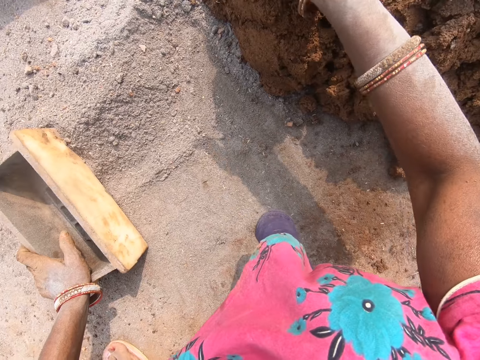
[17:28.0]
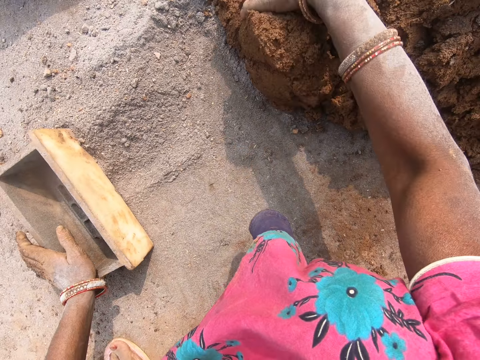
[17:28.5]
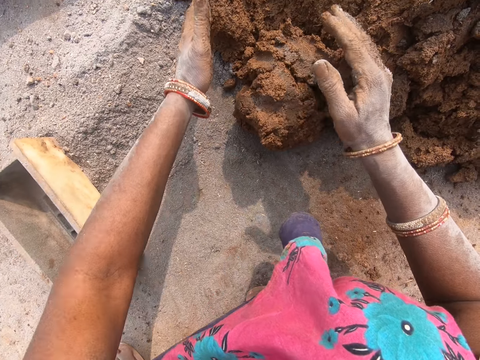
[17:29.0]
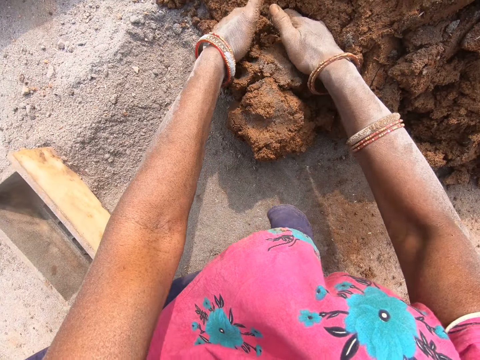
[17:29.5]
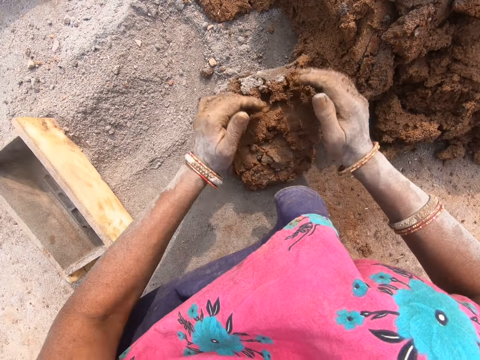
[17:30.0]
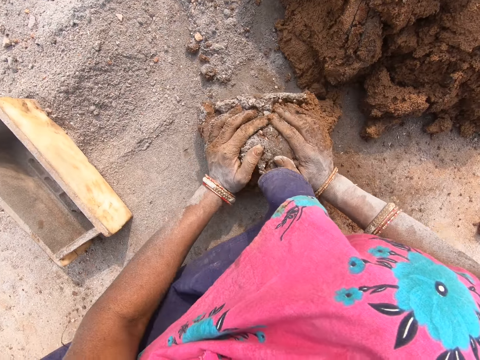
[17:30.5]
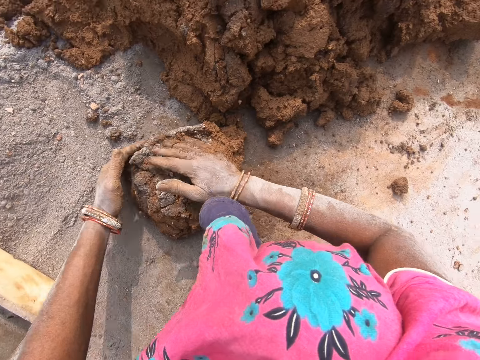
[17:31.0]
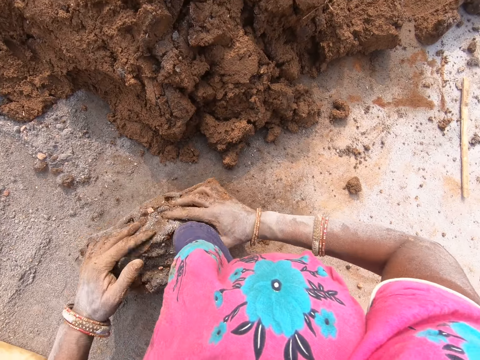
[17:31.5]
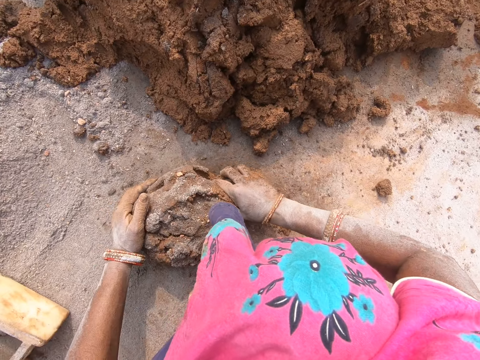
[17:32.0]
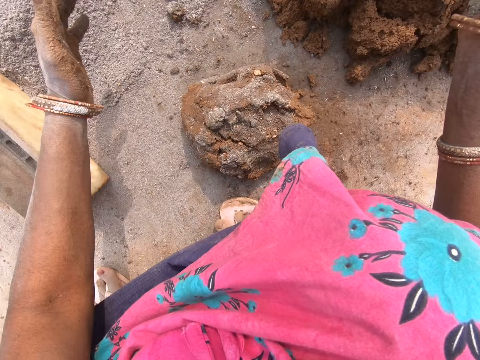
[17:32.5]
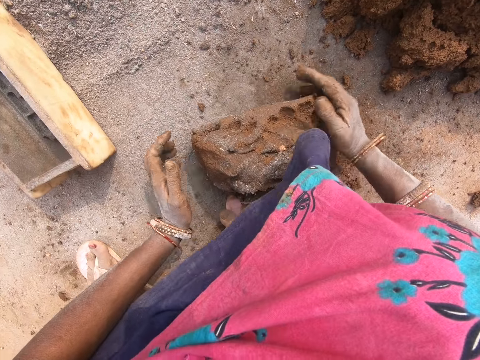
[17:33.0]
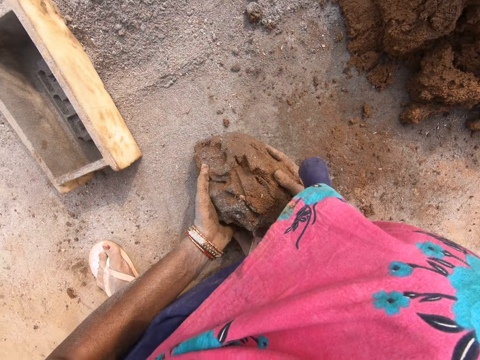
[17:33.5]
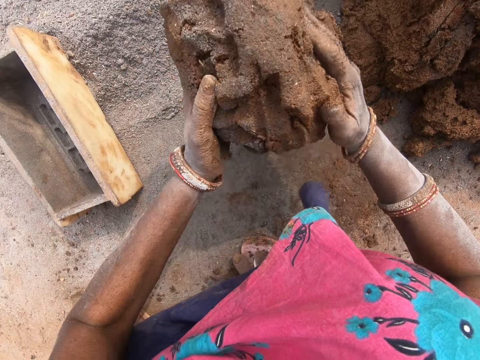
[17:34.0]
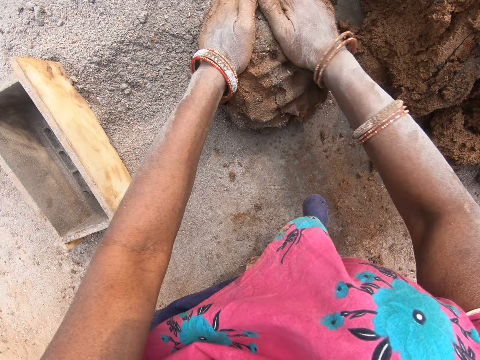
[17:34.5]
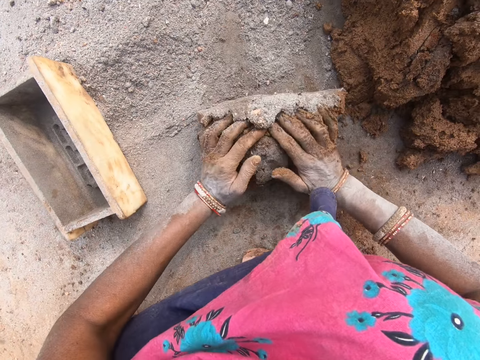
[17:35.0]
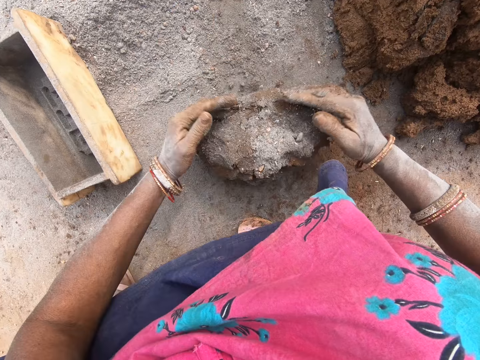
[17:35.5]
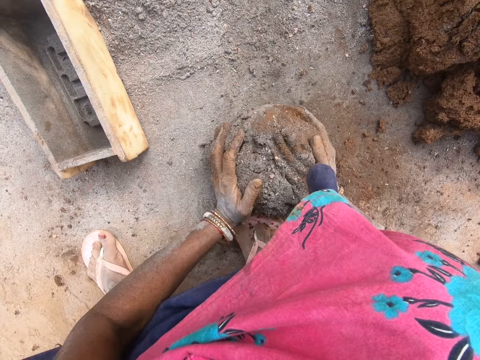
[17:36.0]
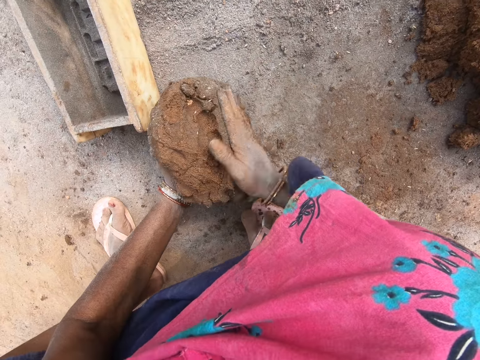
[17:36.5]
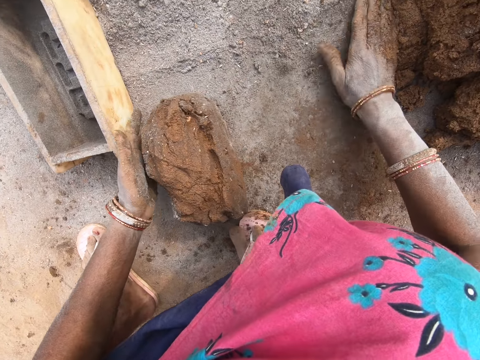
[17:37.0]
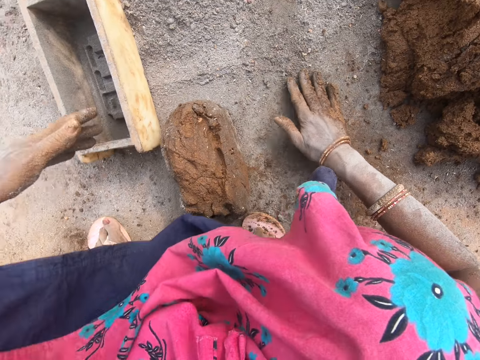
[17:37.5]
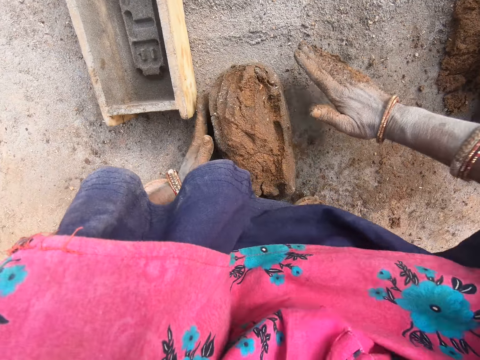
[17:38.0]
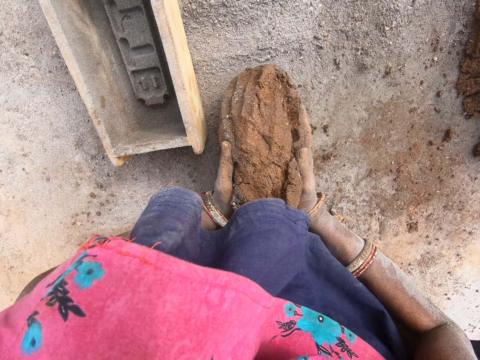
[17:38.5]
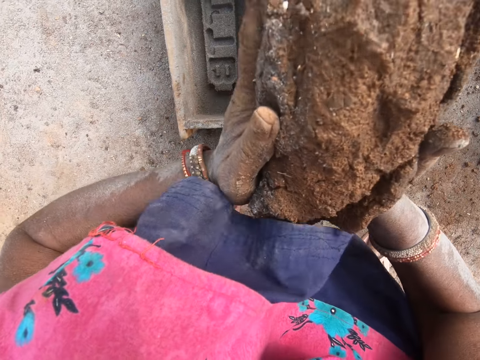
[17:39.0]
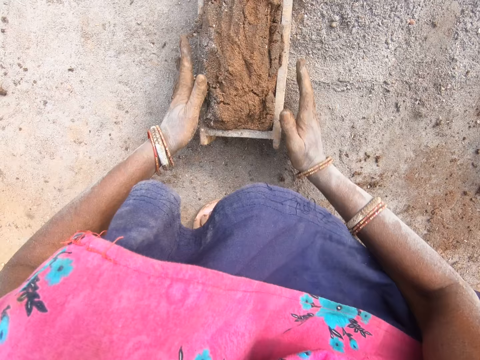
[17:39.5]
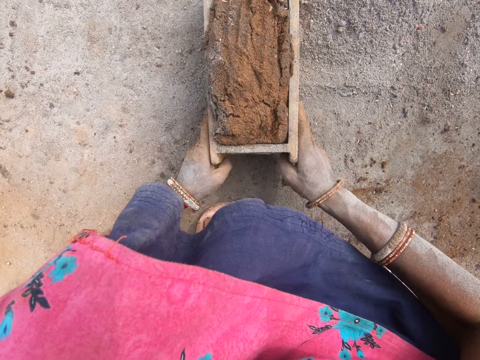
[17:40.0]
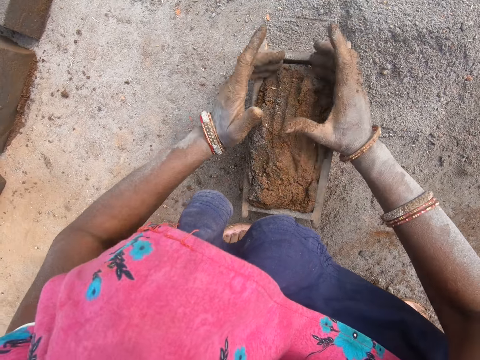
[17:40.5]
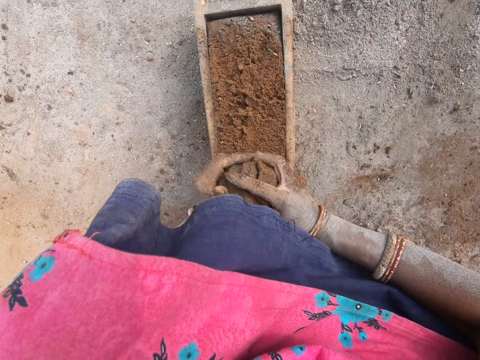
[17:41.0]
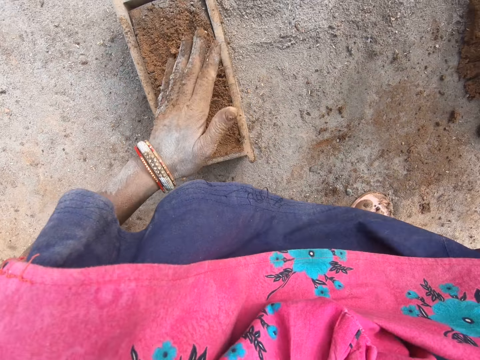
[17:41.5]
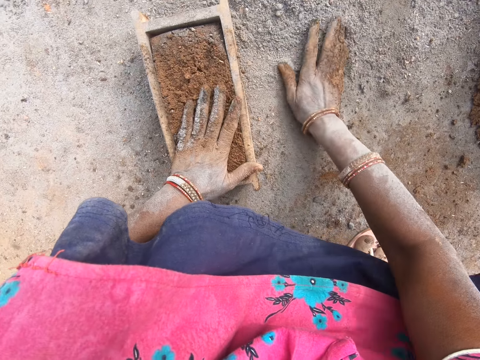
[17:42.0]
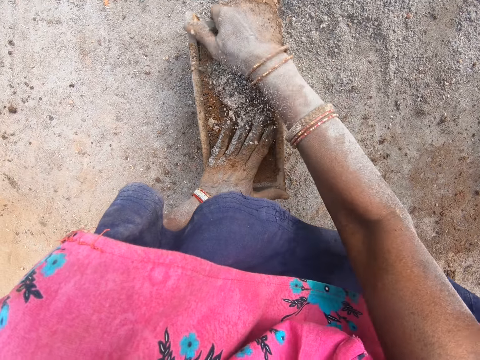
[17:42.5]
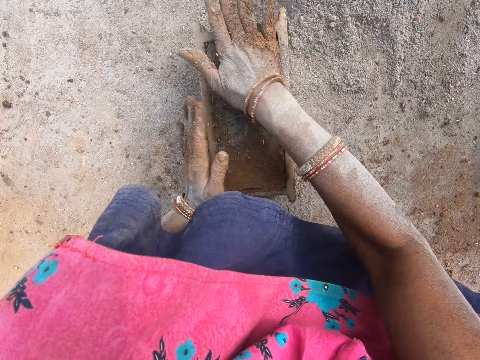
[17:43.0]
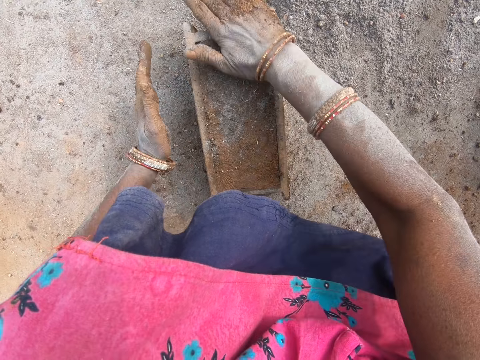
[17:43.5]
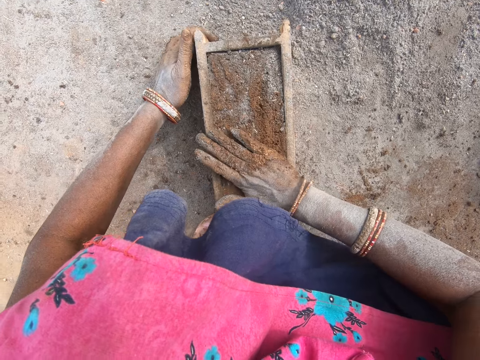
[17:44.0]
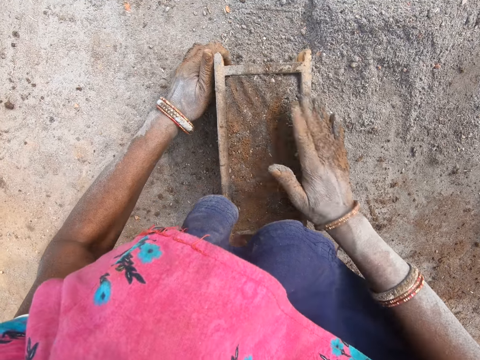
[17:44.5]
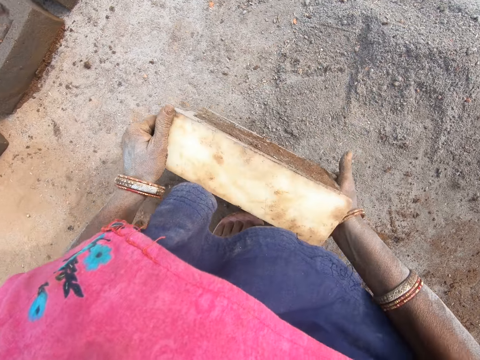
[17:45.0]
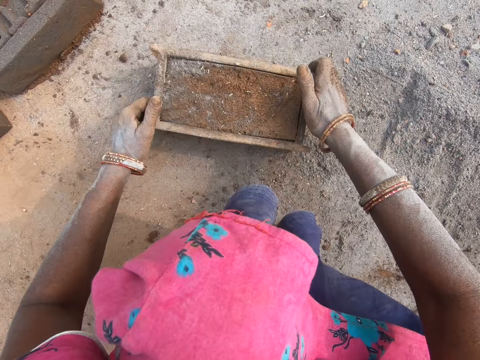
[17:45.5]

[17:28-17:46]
The camera wearer scoops clay from the heap. They cut the clay. They roll down the clay. They mold the clay on the ground. They pick the clay from the ground. They drop the clay in the brick mold. They move the brick mold on the ground. They remove excess clay from the brick mold. They throw down the clay. They scoop soil or cement from the ground. They press the cement on the clay. They flatten the clay in the brick mold. They pick the brick mold from the ground. They move the brick mold. They put the brick mold on the ground.

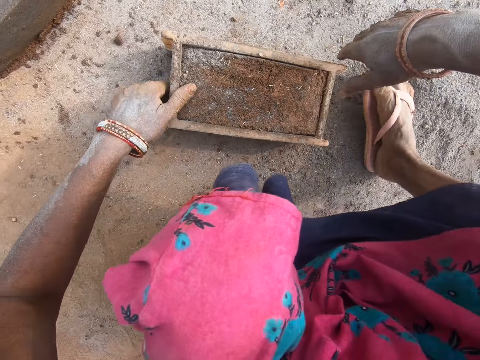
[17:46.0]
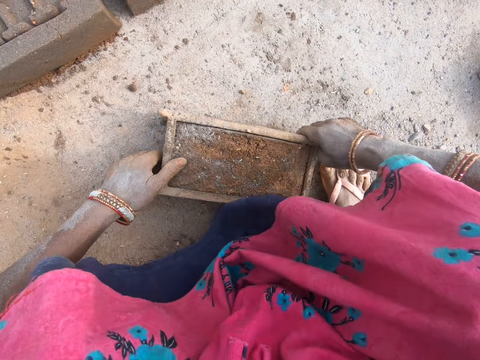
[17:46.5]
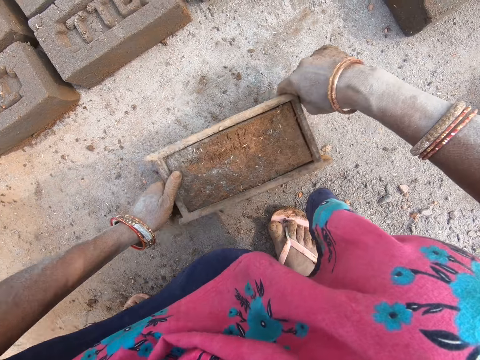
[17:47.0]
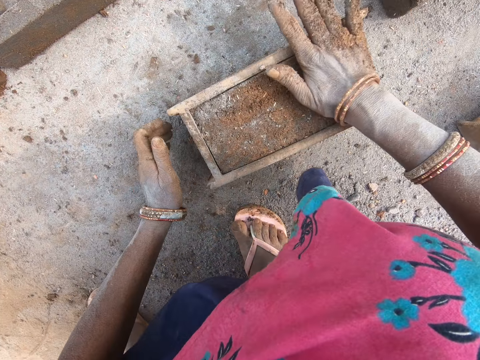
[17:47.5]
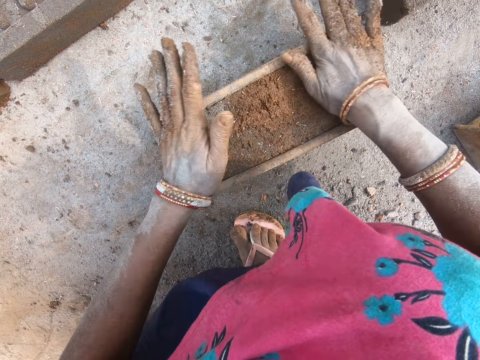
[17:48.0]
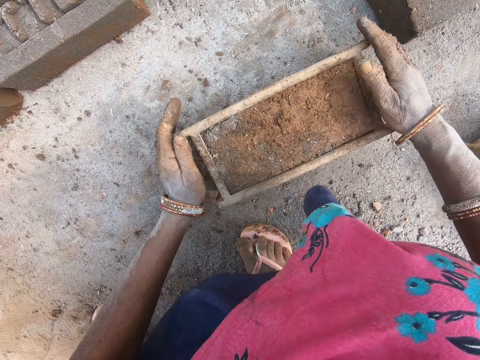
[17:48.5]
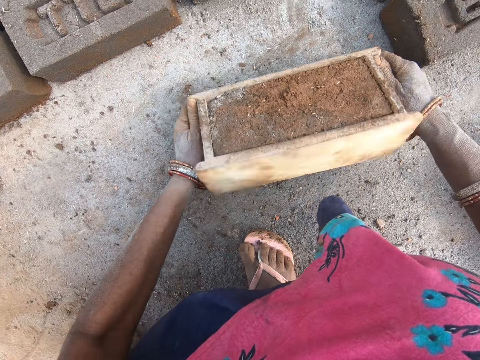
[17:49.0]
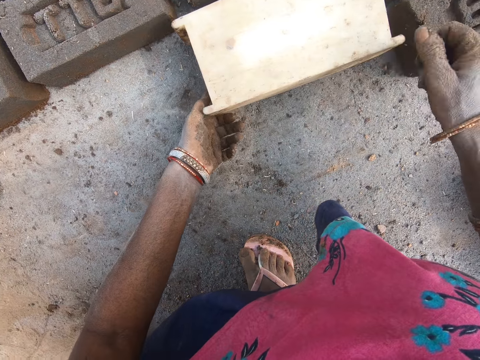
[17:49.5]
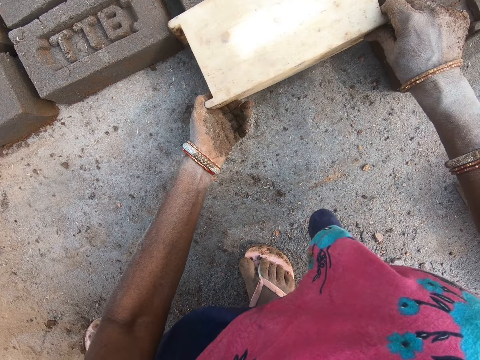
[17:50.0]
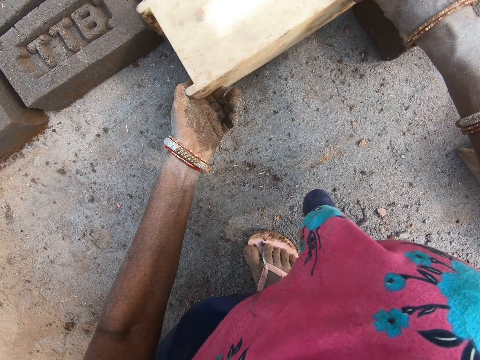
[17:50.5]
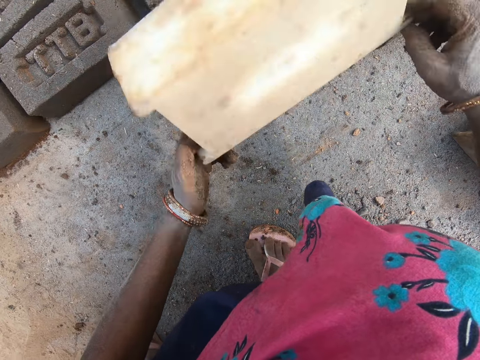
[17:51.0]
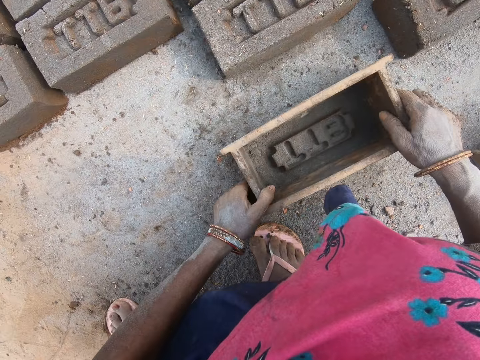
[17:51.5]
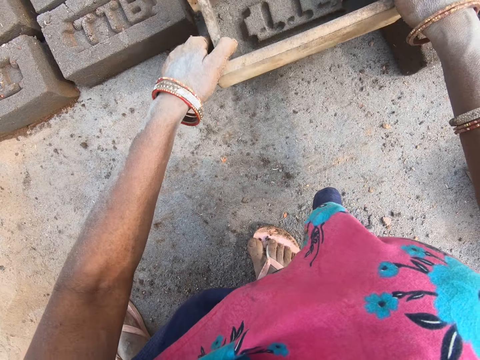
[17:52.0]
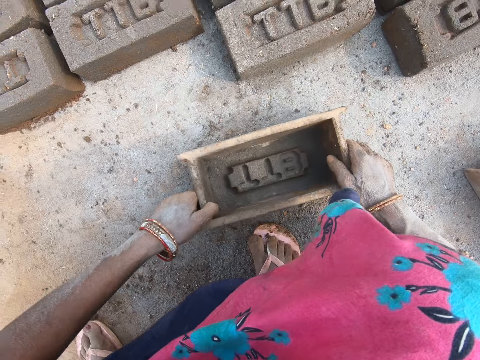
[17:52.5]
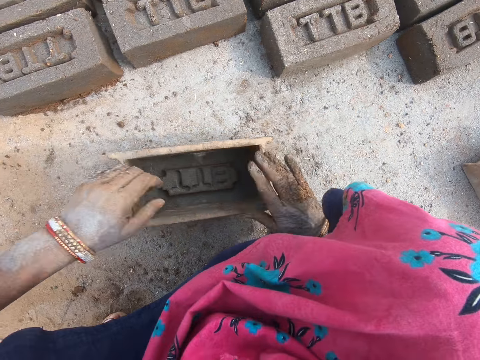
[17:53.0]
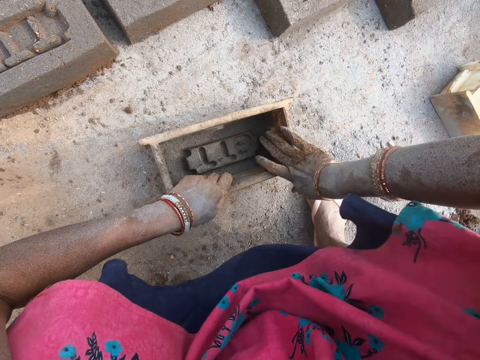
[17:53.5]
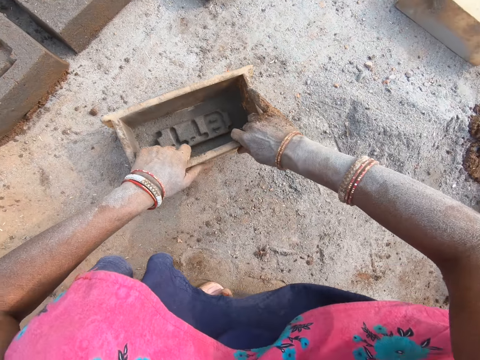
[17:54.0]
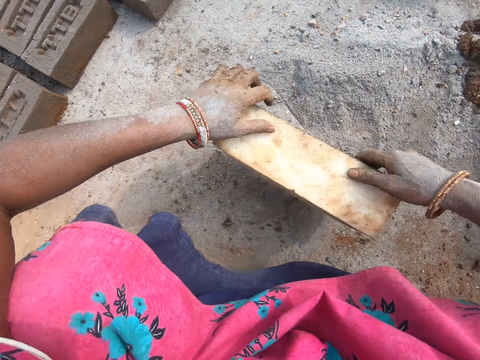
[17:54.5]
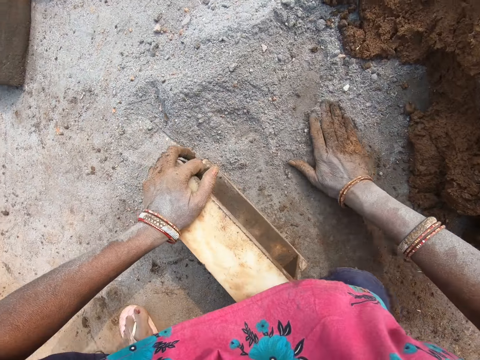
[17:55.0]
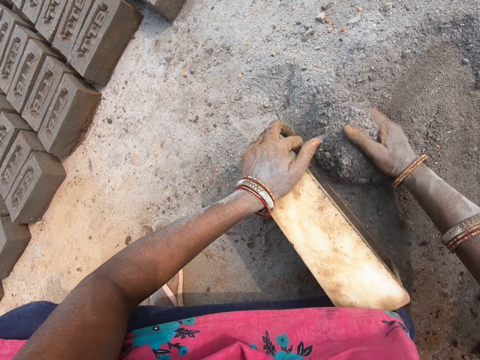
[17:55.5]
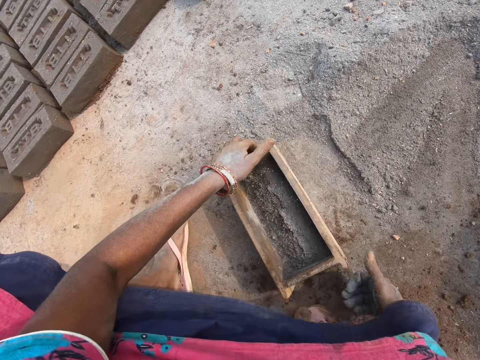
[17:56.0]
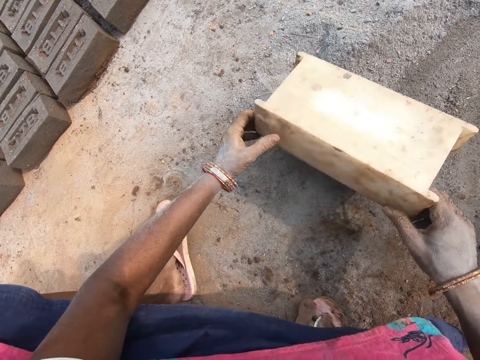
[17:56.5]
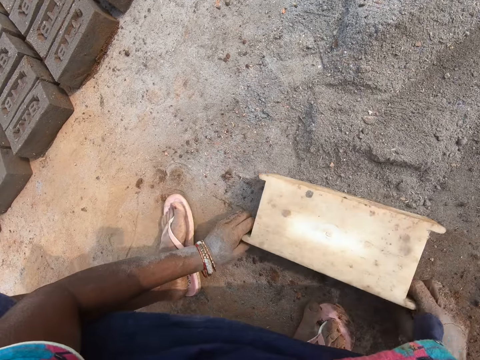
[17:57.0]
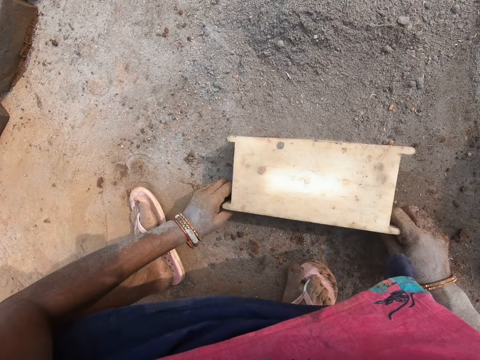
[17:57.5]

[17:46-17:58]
The camera wearer overturns a brick mold on the ground. They empty the brick mold. They pick the brick mold from the ground and put the brick mold on the ground. They press the brick with the brick mold. They turn around. They put the cement in the brick mold. They scoop soil from the ground with the brick mold. They pour the soil from the brick mold. They empty the brick mold.
